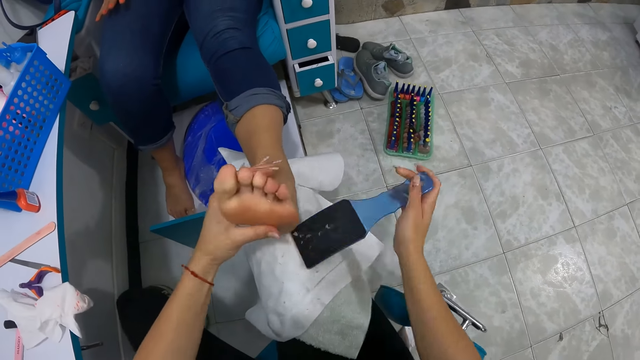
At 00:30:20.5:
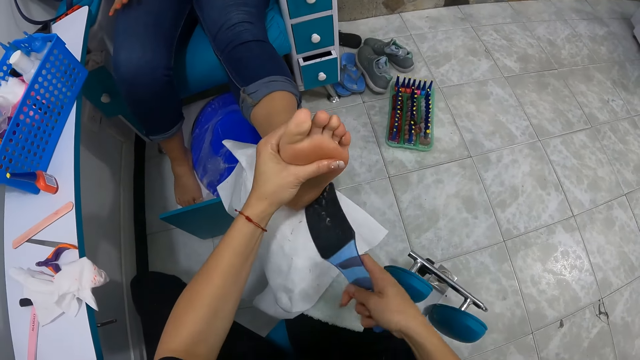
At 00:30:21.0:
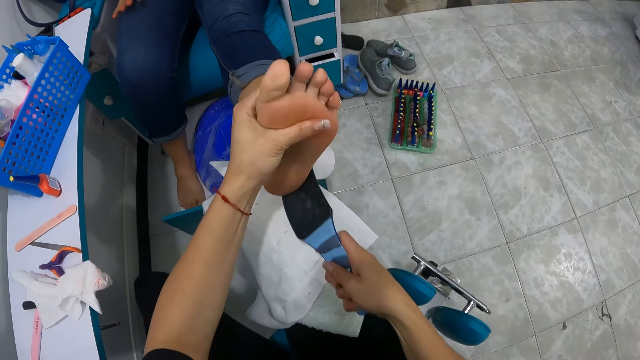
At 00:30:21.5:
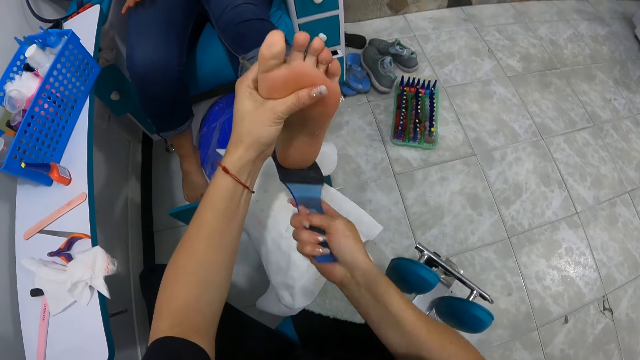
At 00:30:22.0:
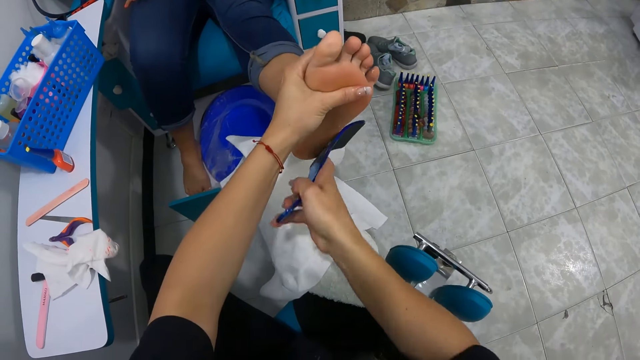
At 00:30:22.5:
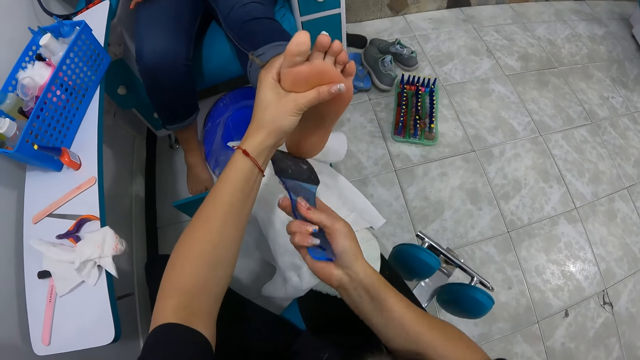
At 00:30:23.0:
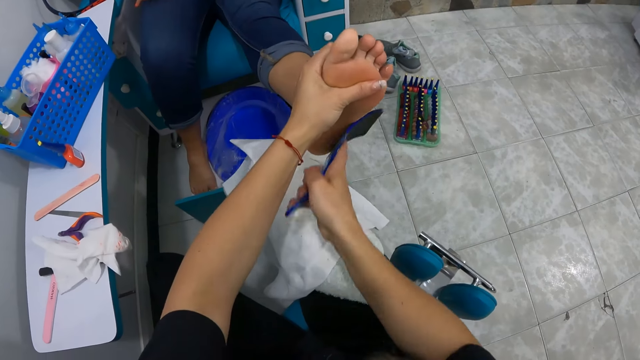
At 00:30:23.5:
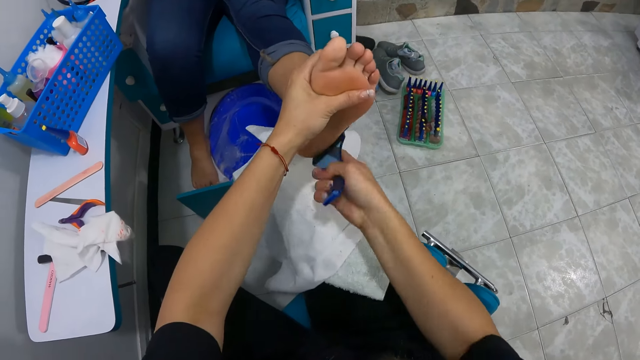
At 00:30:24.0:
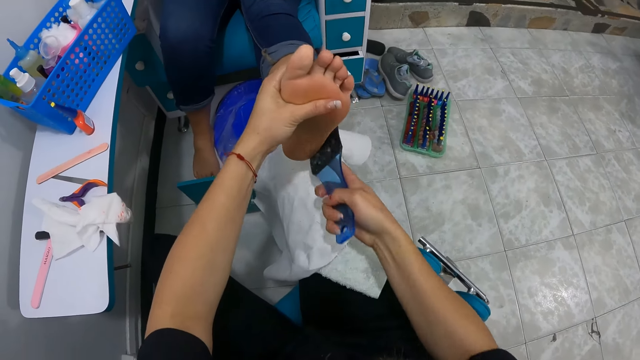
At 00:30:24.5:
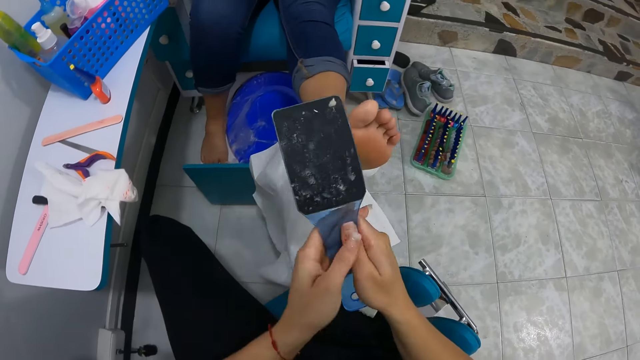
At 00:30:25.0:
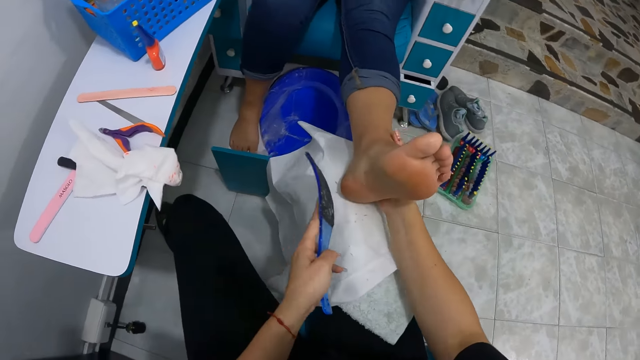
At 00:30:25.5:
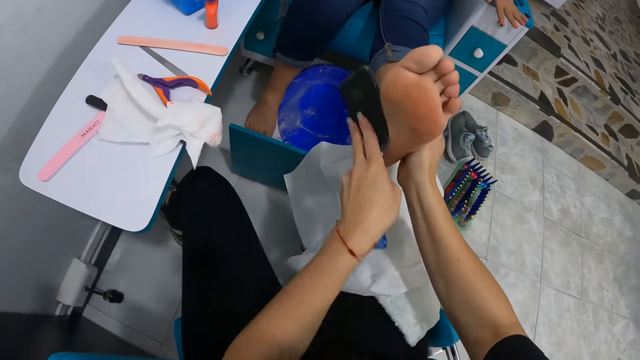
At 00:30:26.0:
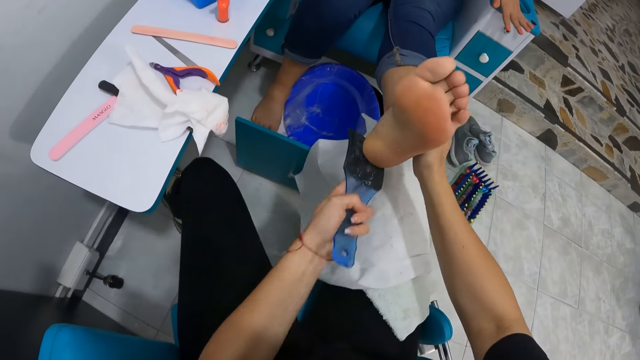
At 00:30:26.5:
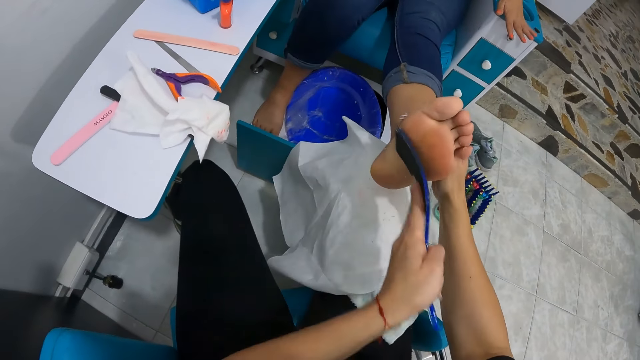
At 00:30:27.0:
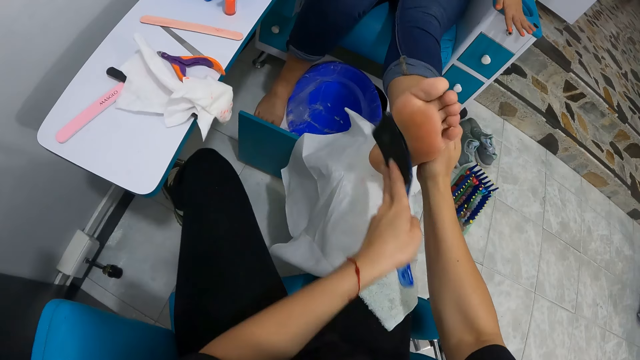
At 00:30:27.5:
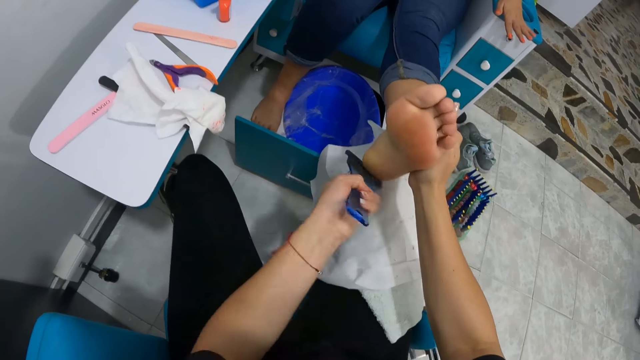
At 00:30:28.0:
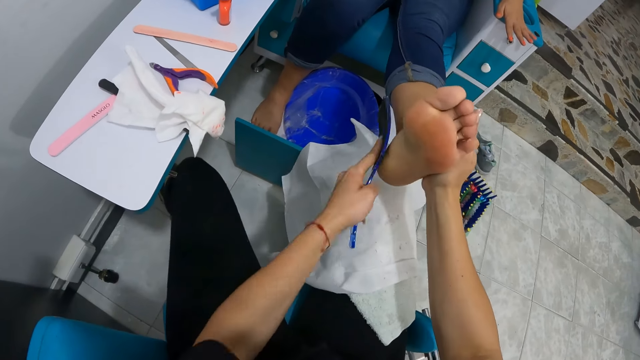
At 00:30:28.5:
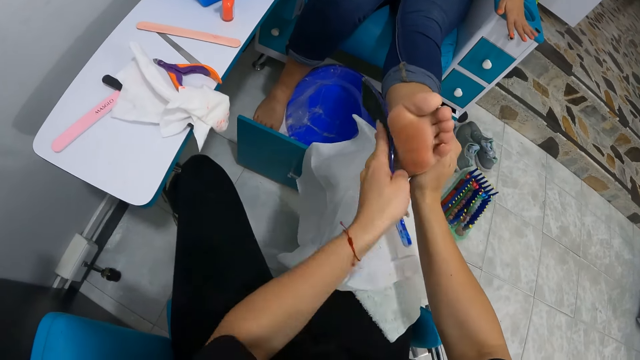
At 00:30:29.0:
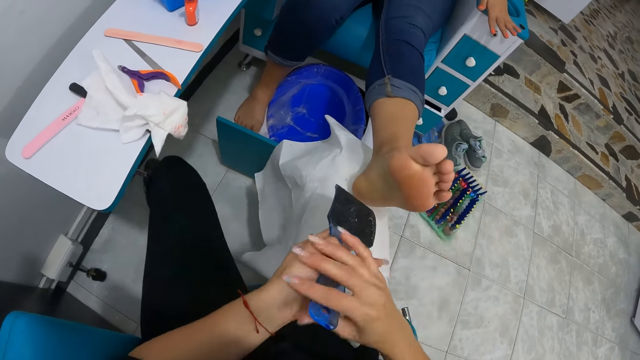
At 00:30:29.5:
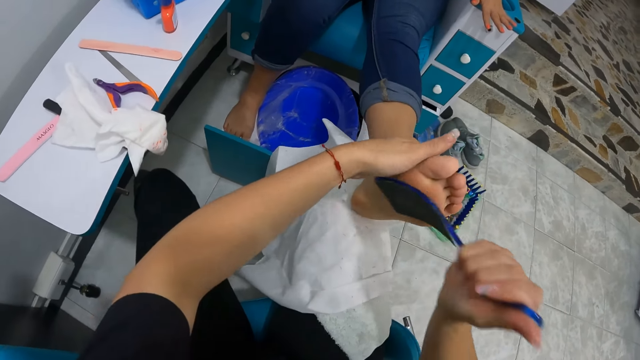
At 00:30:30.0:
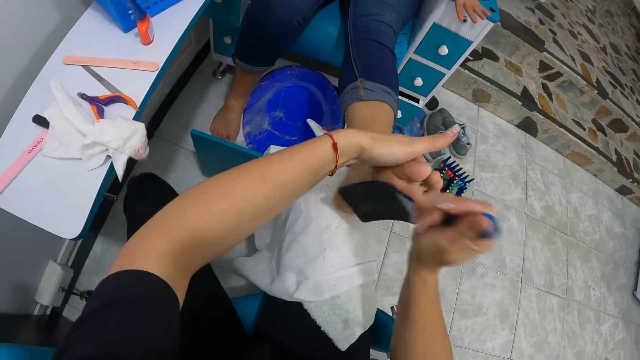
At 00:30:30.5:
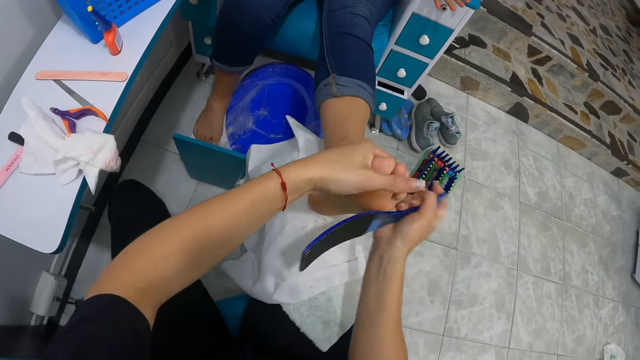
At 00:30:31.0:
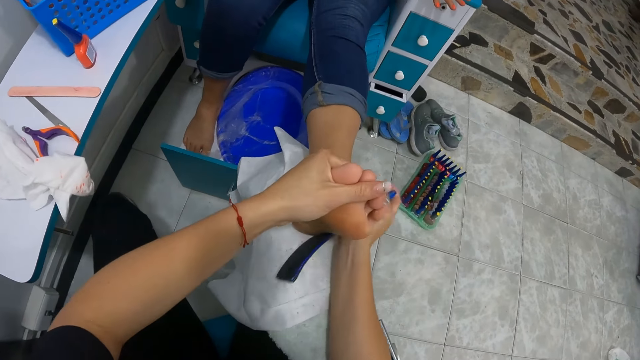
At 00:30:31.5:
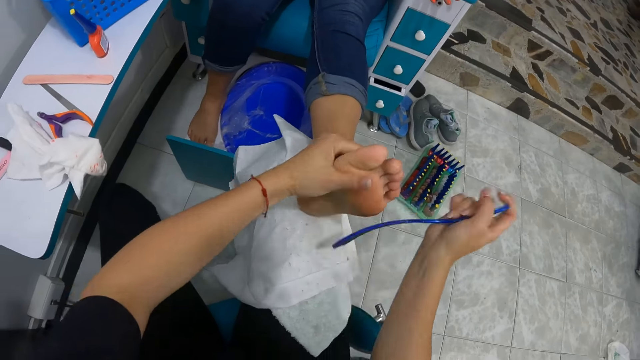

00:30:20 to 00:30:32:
The camera wearer passes the foot file from her right hand to her left hand. She holds the woman's left leg with her right hand. She files the woman's left foot with the foot file in her left hand. She passes the foot file from her left hand to her right hand. She holds the woman's left leg with her left hand. She files the woman's left foot with the foot file in her right hand.

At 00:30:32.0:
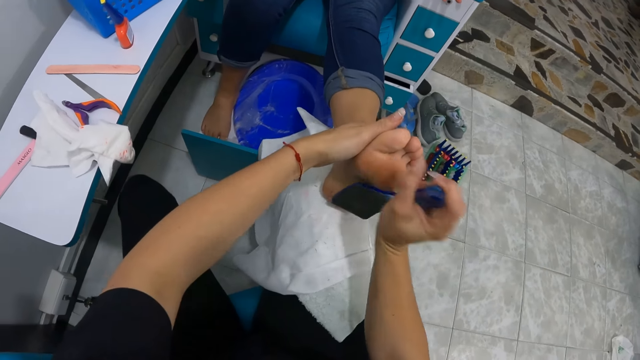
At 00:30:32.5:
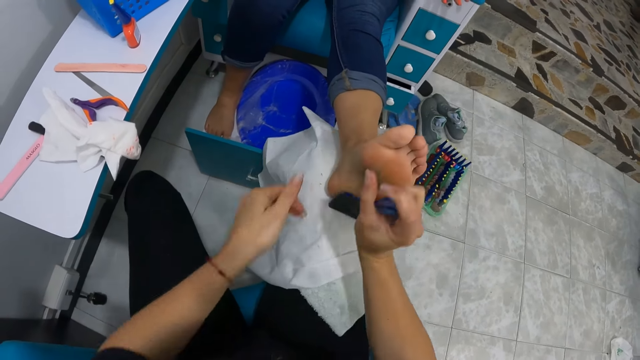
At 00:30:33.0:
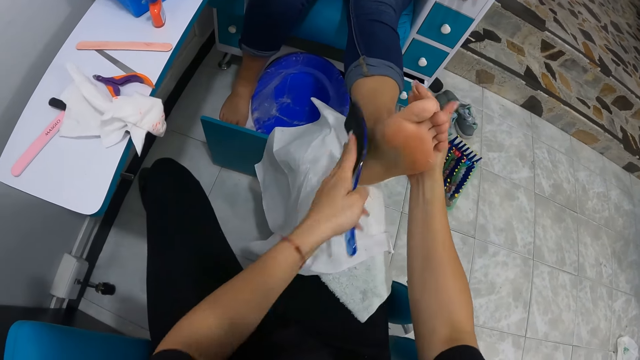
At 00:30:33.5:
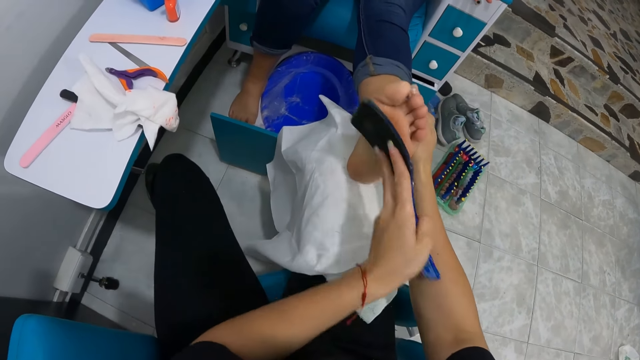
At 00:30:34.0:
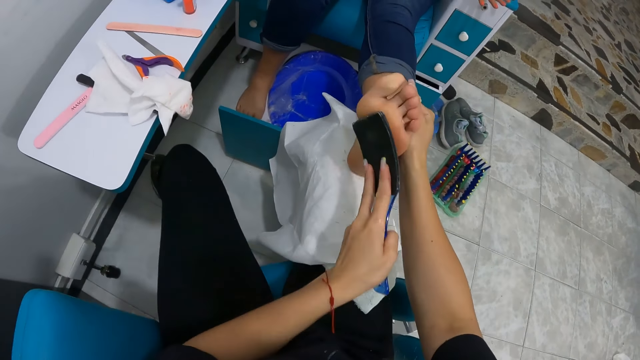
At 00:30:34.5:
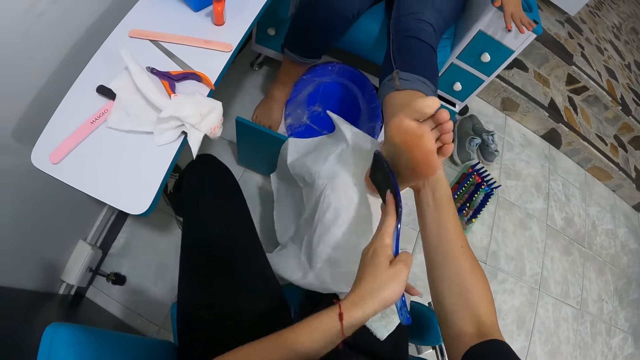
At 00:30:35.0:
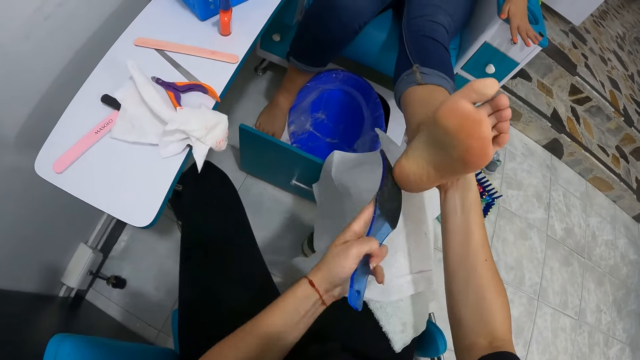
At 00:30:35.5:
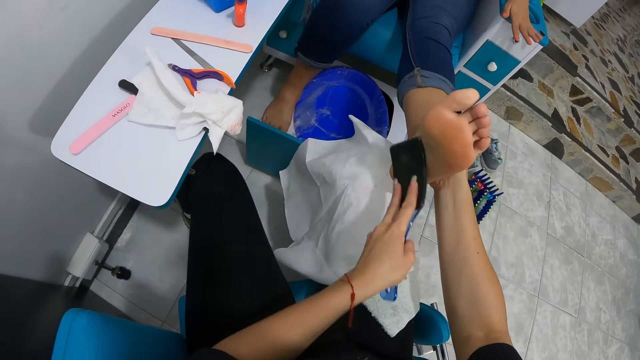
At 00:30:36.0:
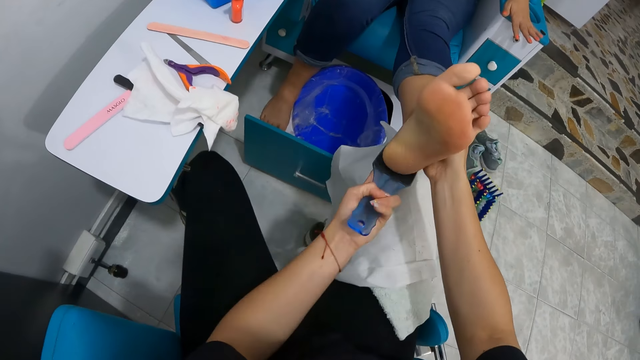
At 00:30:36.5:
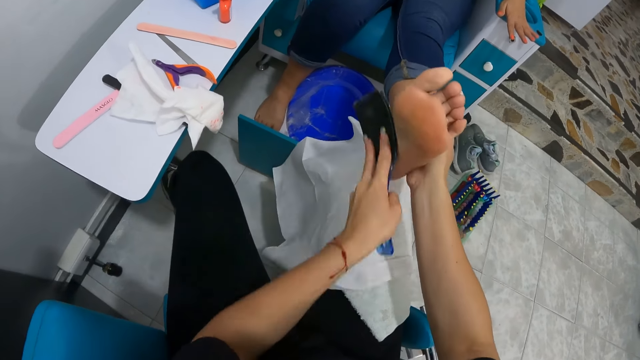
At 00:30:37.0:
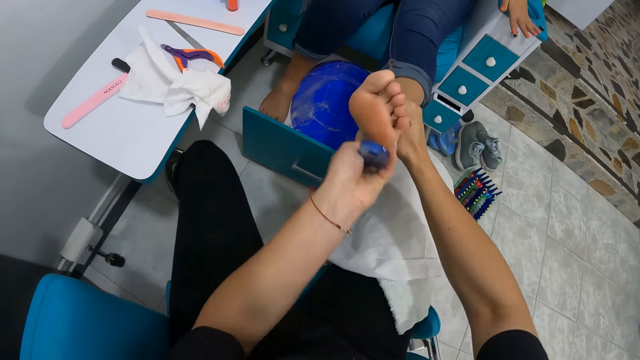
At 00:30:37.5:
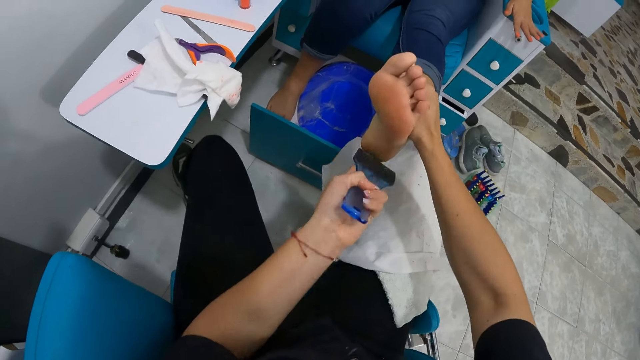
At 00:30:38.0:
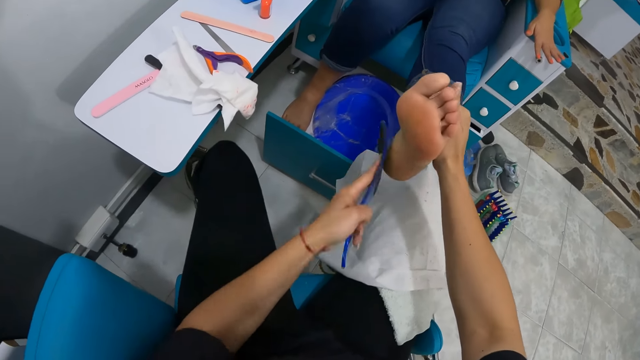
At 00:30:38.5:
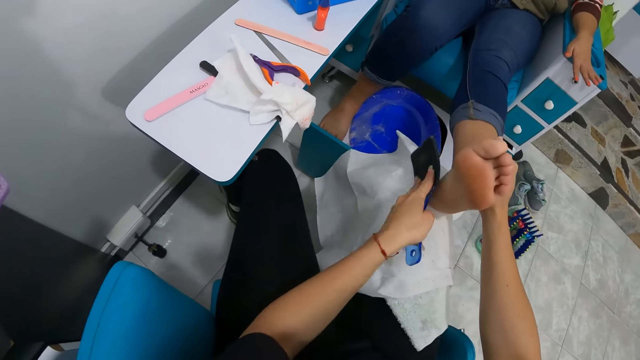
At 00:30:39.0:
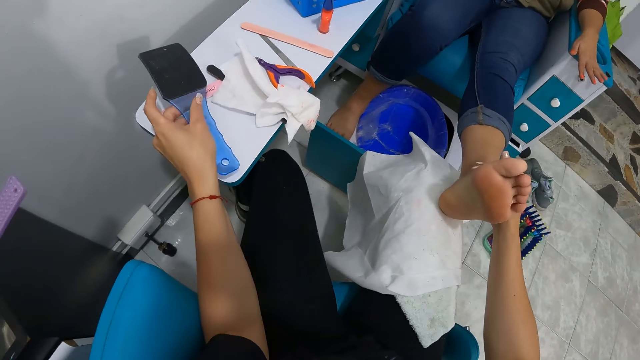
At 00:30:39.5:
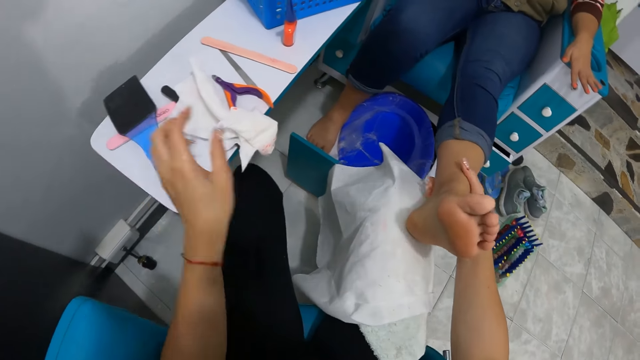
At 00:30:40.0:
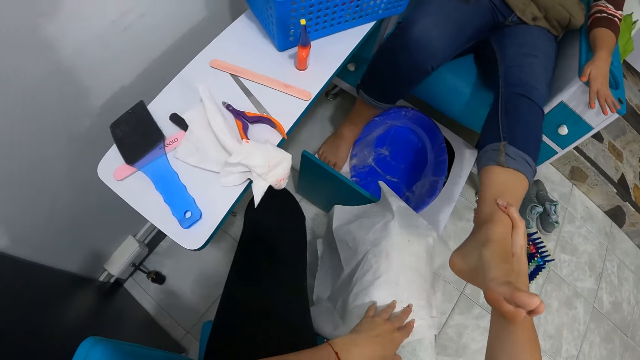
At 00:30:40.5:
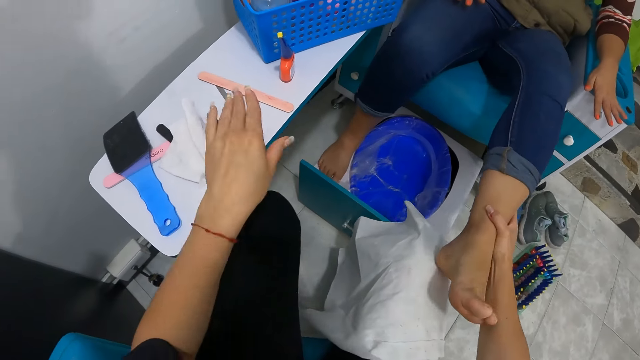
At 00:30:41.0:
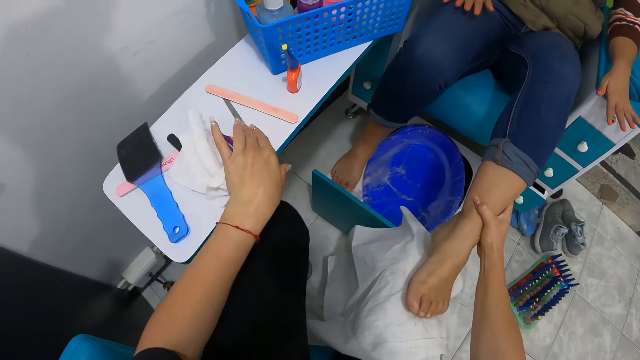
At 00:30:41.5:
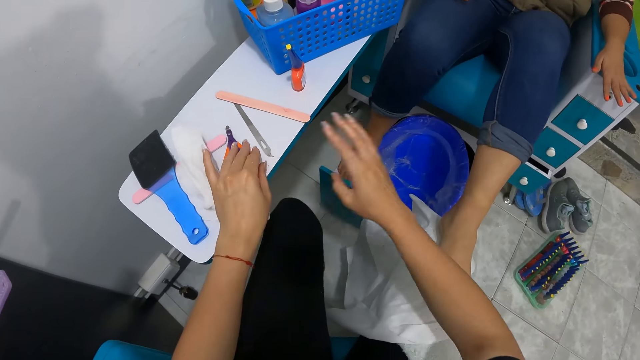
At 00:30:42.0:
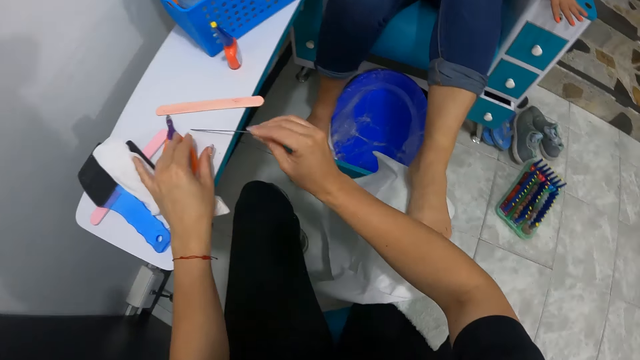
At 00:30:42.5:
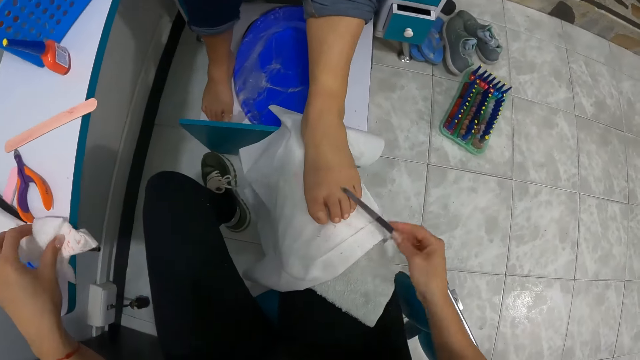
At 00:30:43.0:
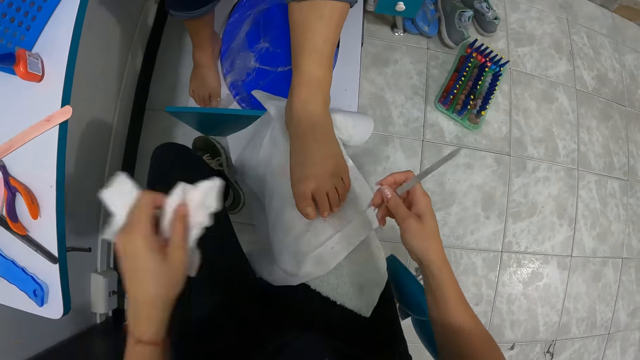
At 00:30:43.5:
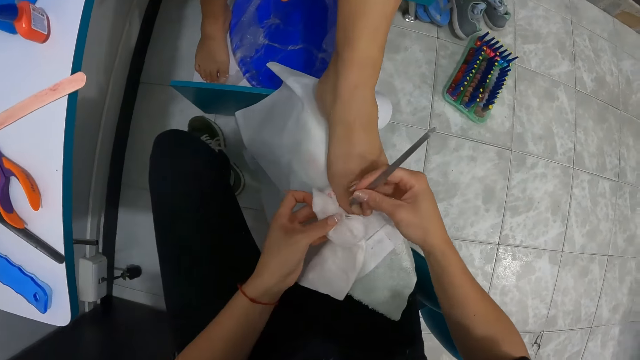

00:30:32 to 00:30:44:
The camera wearer passes the foot file from her right hand to her left hand. She holds the woman's left leg with her right hand. She files the woman's left foot with the foot file in her left hand. She drops the foot file on the table with her left hand. She picks up a cuticle nail remover on the table with her right hand. She touches the nail clipper cutter on the table with her left hand. She picks up the serviette paper on the table with her left hand.
